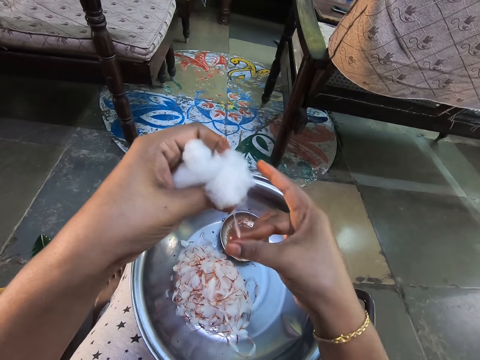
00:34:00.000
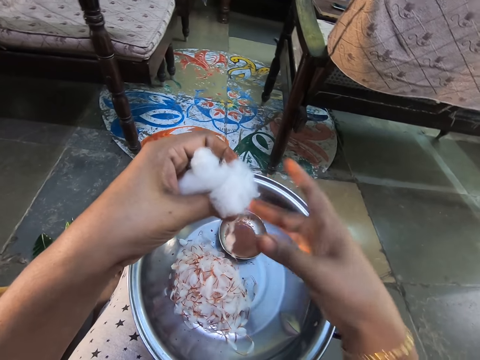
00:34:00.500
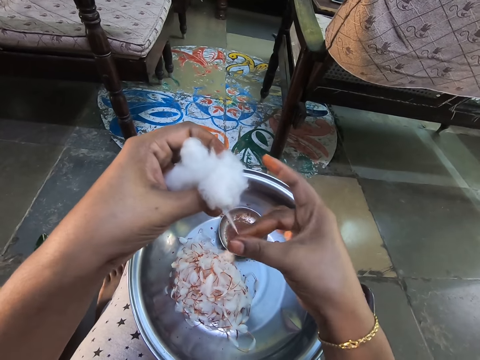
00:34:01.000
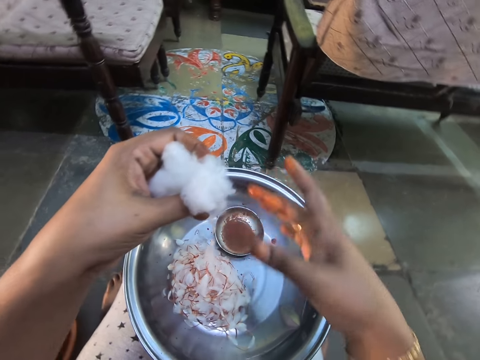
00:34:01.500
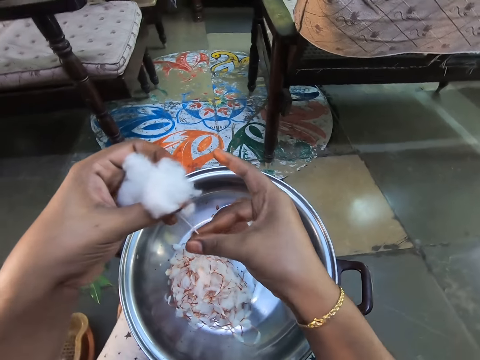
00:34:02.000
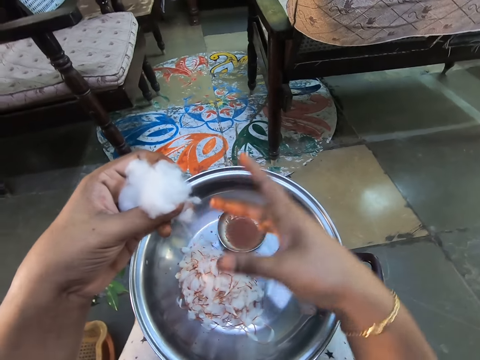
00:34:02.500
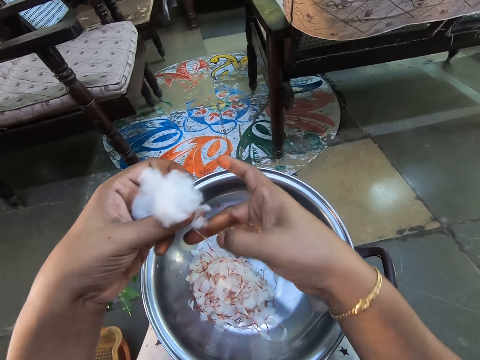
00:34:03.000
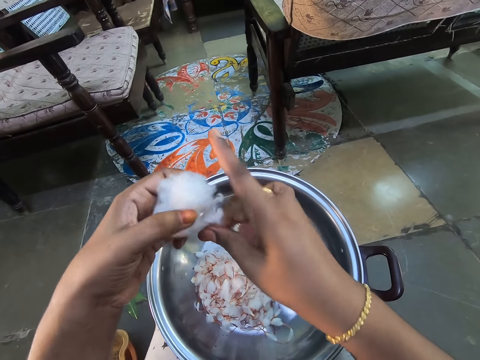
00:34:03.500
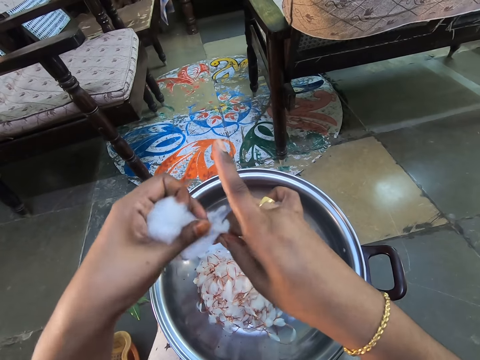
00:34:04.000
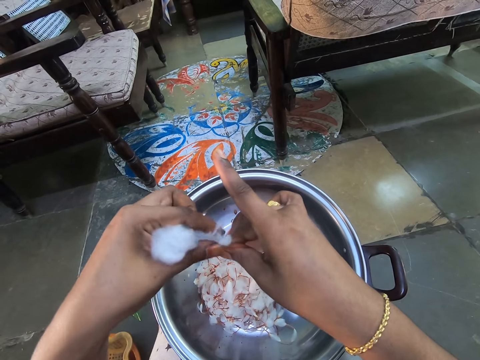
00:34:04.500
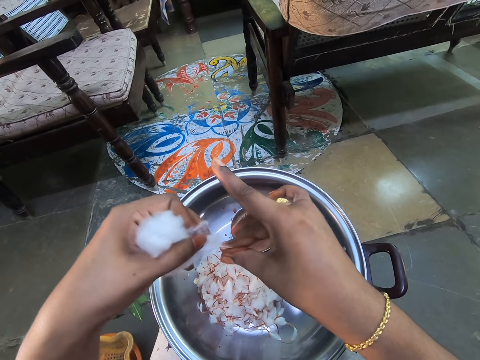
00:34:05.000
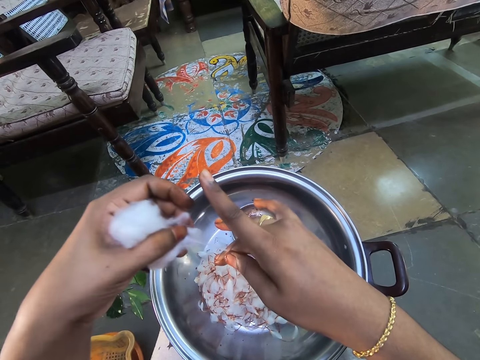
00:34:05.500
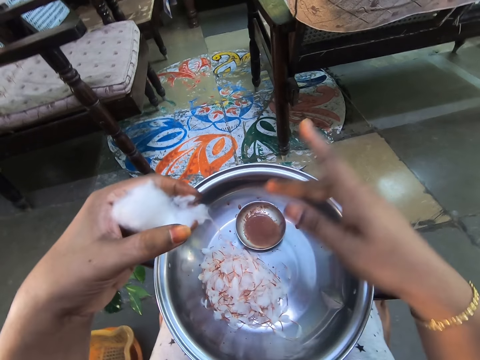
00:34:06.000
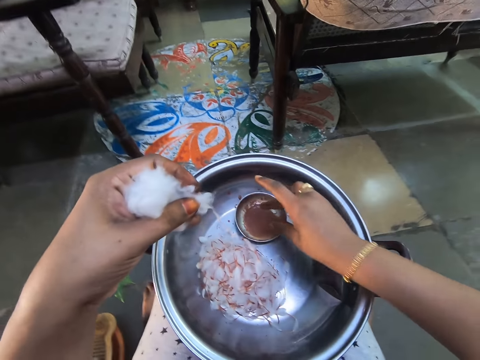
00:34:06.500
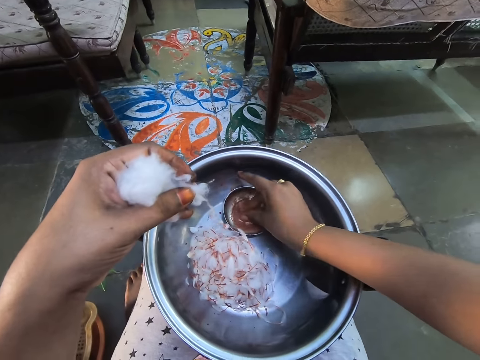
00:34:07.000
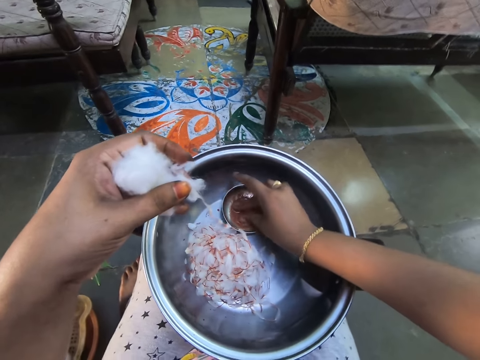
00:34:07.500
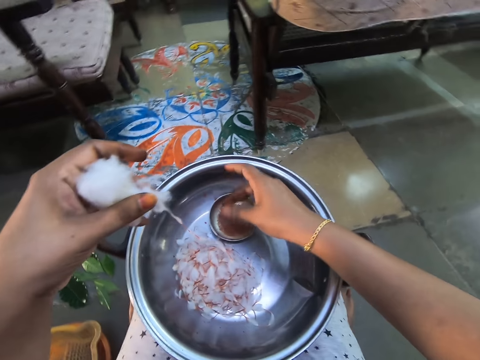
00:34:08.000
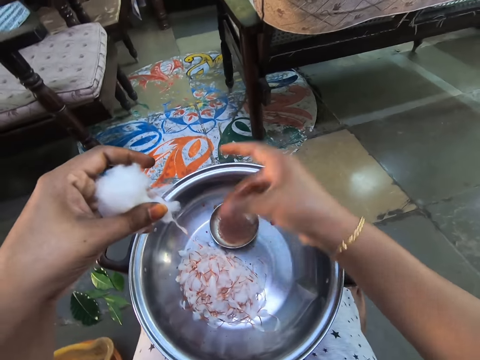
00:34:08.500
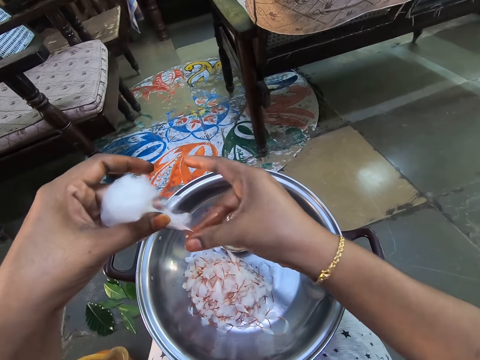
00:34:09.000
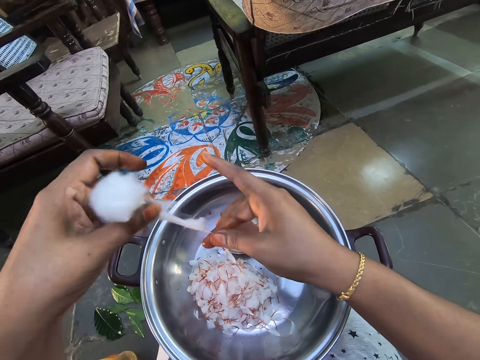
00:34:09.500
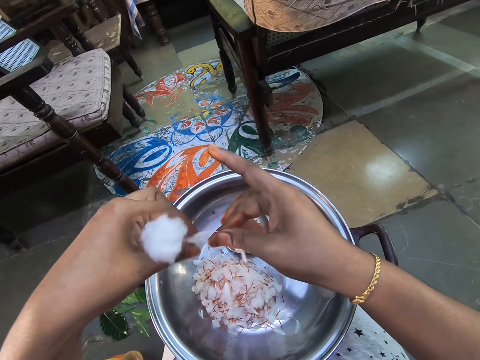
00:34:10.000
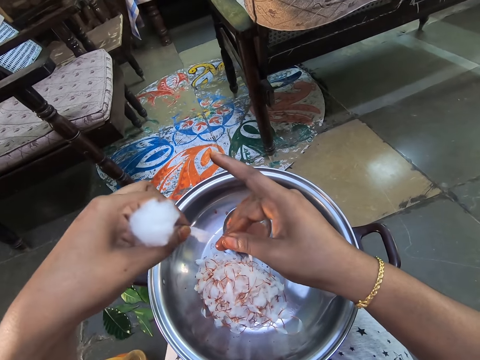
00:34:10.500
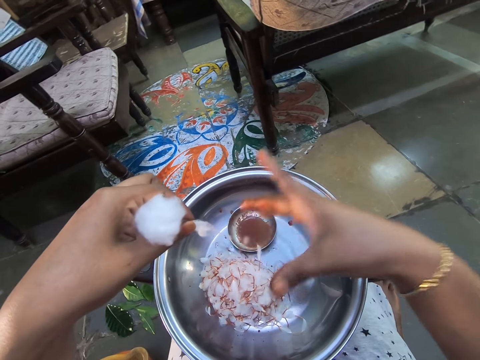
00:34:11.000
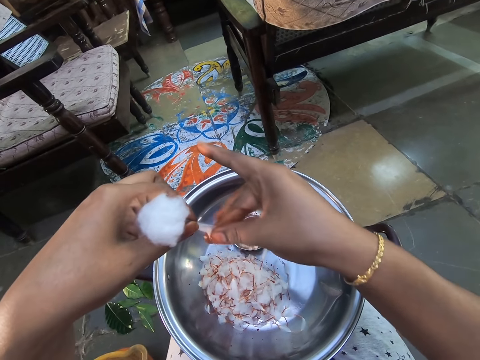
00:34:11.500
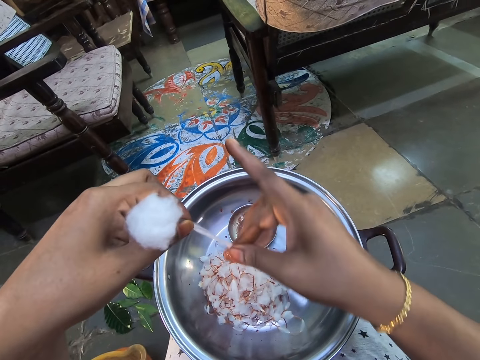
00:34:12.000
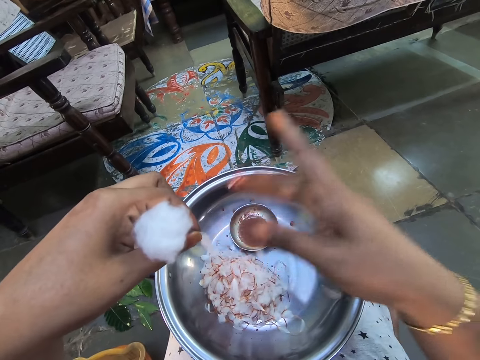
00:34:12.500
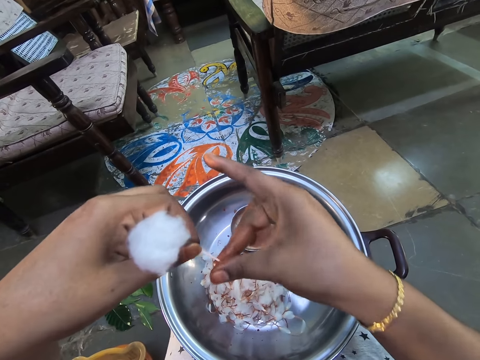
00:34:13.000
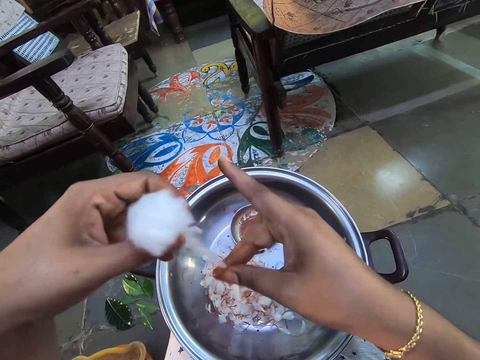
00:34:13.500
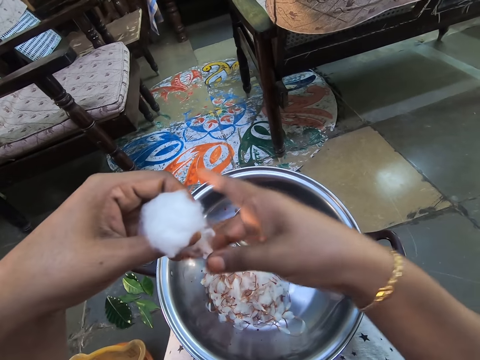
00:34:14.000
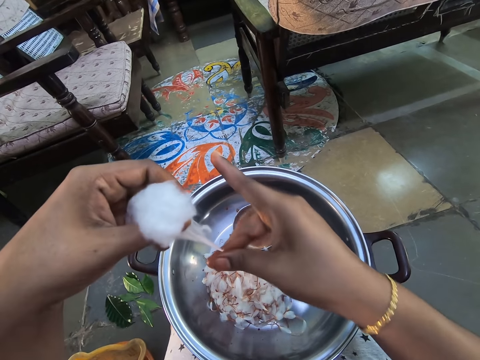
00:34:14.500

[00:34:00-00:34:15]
The camera wearer dips the fingers into the water in the basin. She collects something with her fingers. She pulls the cotton wool.

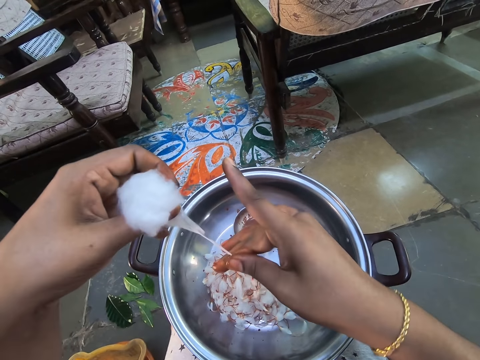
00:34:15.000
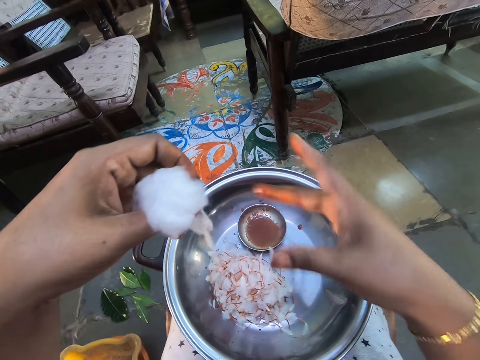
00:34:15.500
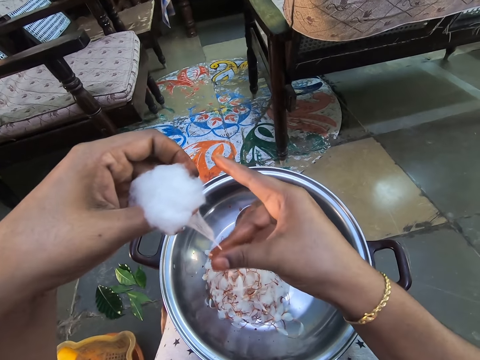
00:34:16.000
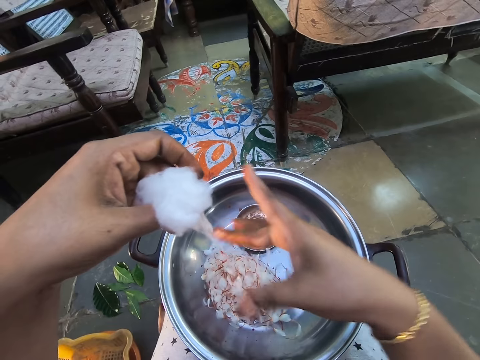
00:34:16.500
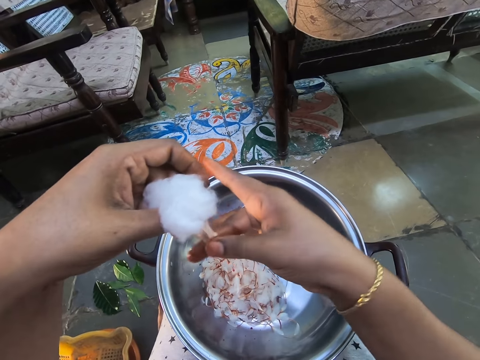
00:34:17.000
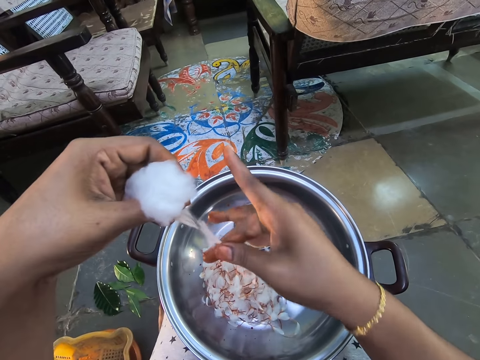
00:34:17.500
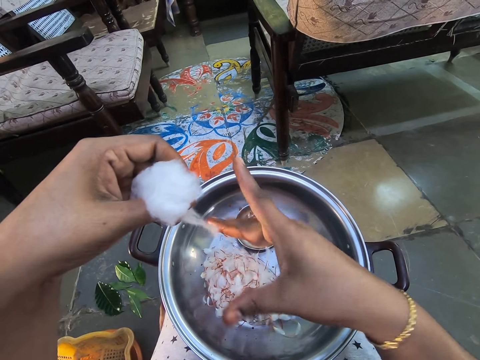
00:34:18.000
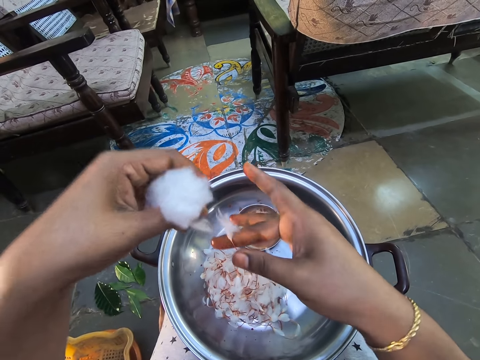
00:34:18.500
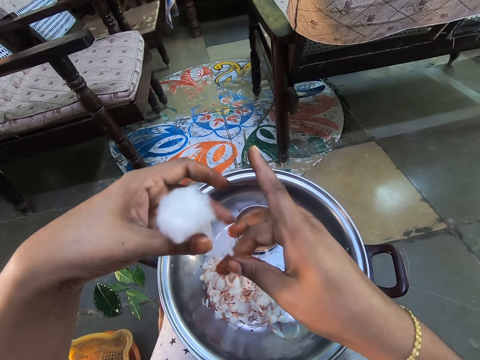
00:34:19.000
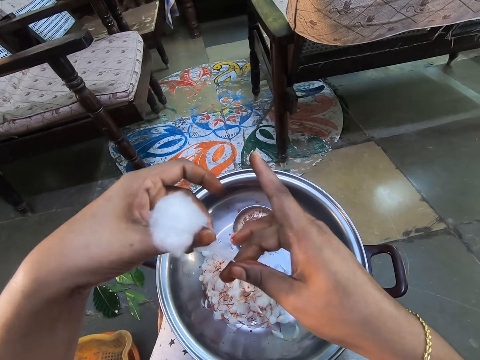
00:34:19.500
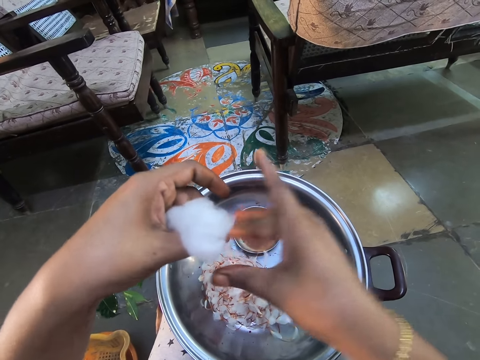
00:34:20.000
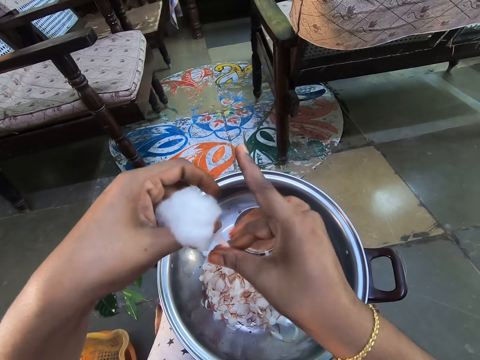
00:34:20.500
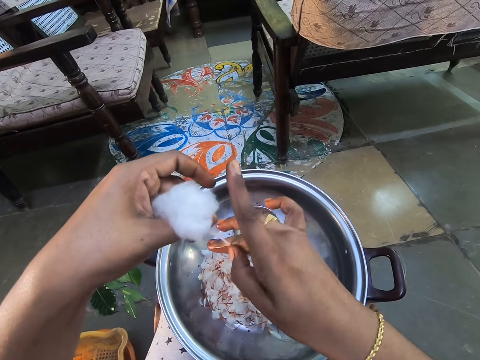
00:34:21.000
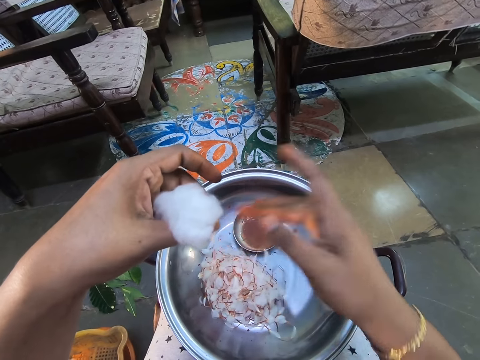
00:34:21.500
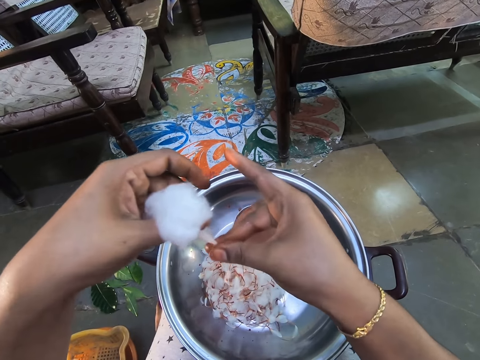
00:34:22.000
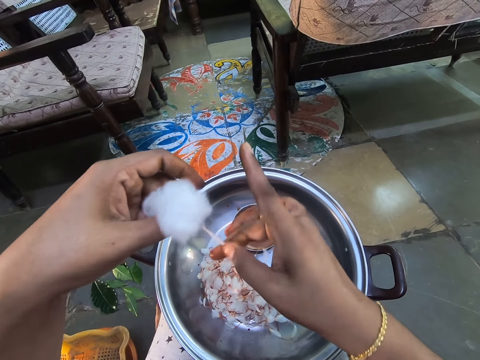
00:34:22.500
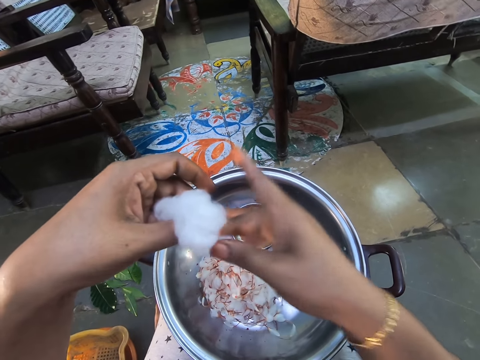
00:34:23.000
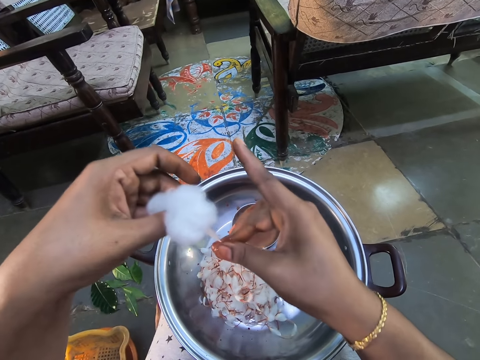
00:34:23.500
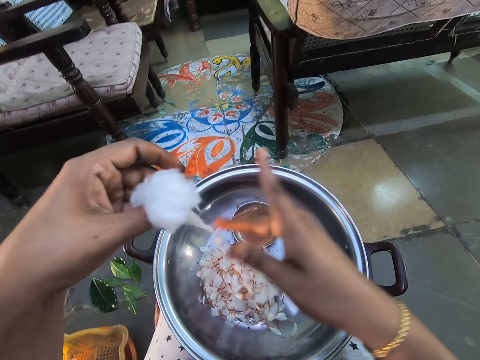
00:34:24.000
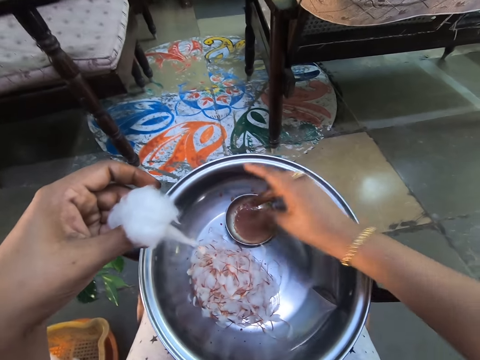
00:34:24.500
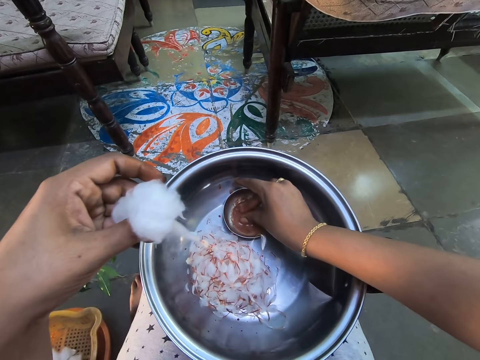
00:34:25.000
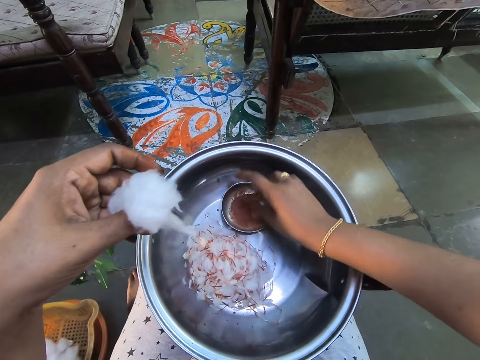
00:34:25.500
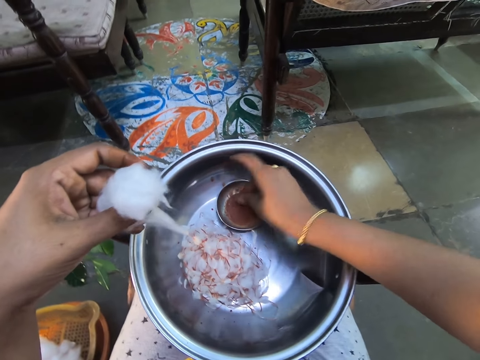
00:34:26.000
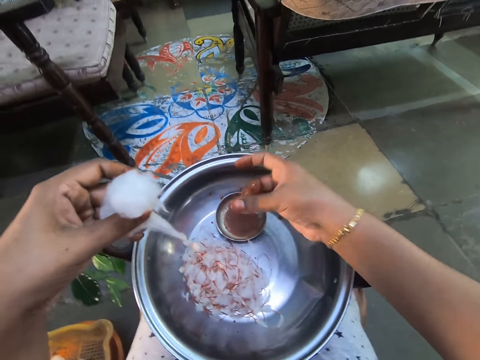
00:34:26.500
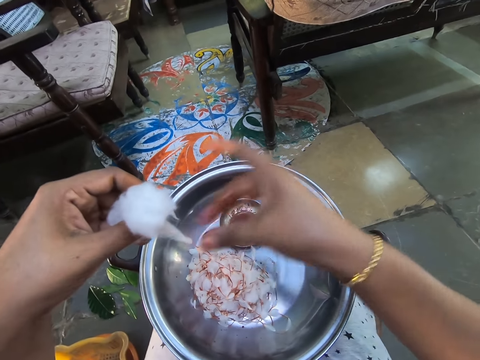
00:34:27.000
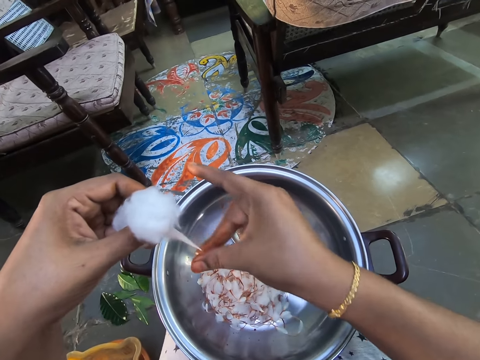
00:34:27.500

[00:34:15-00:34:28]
The camera wearer dips the fingers into the water in the basin.
